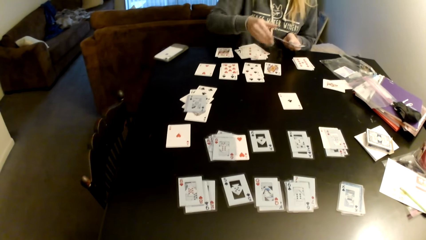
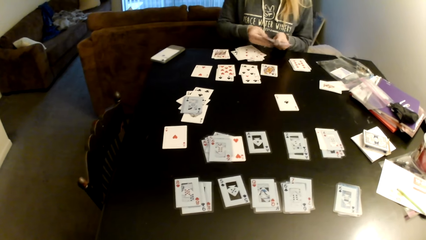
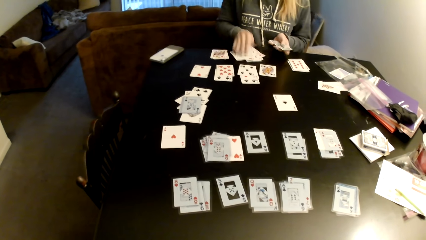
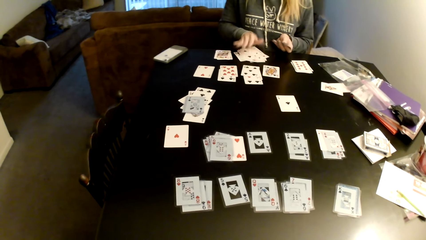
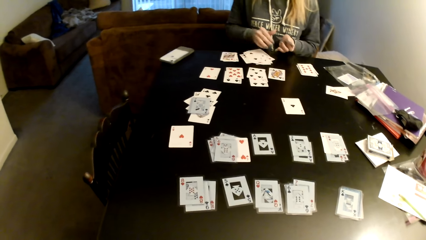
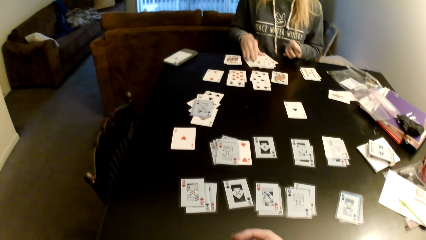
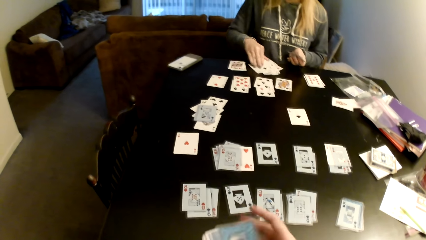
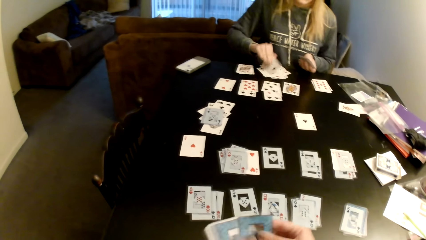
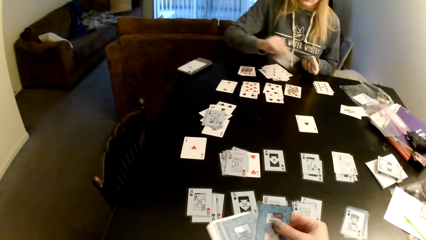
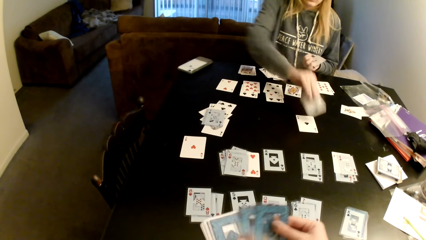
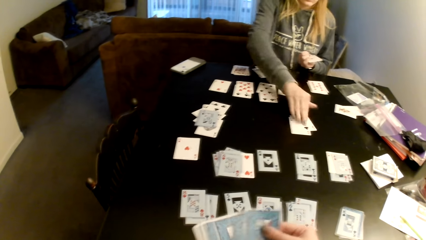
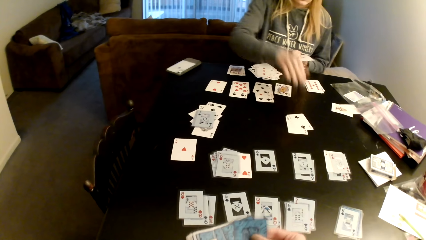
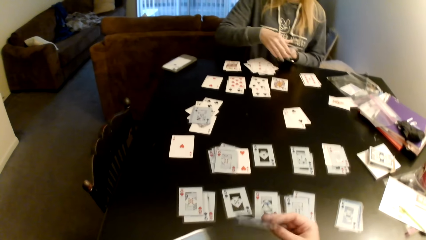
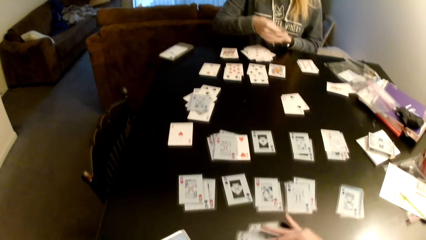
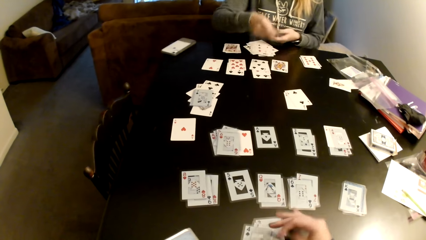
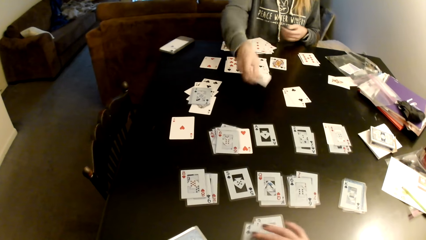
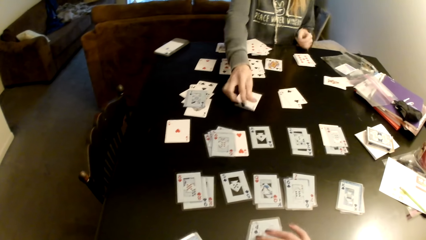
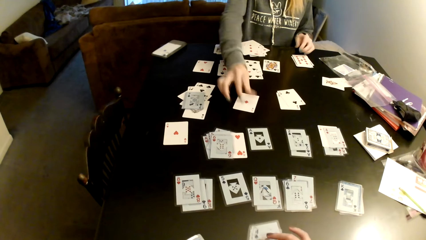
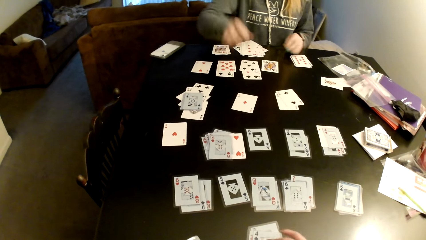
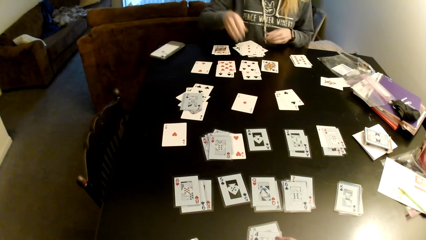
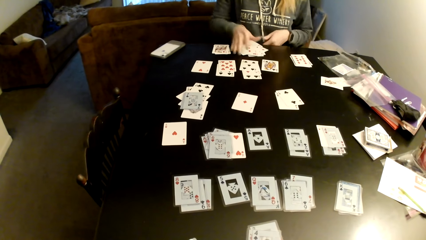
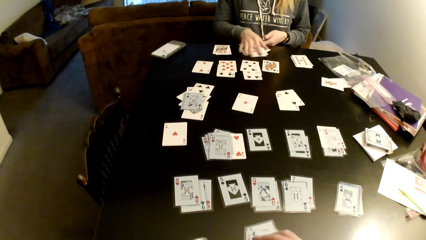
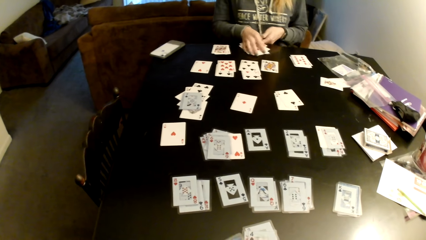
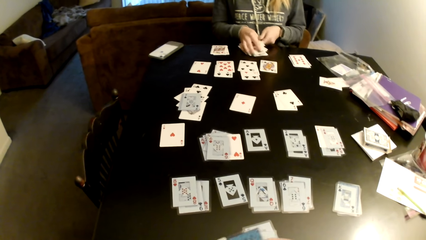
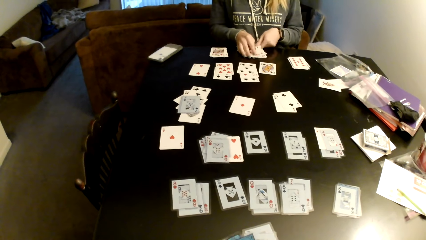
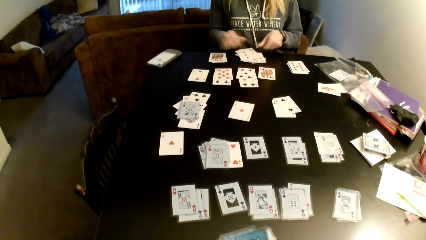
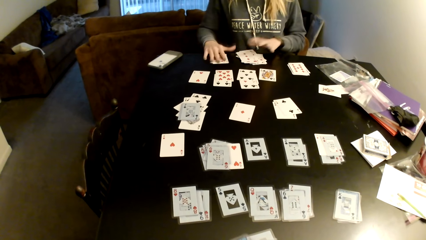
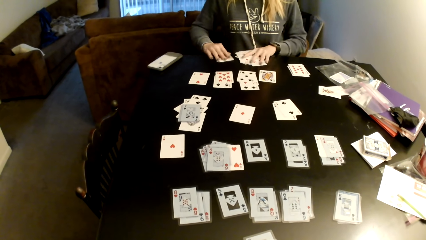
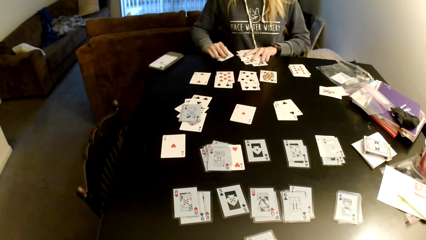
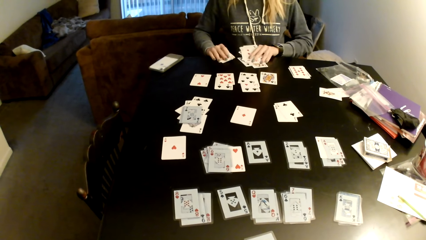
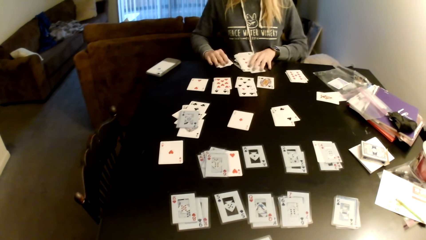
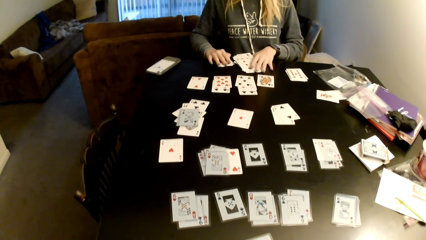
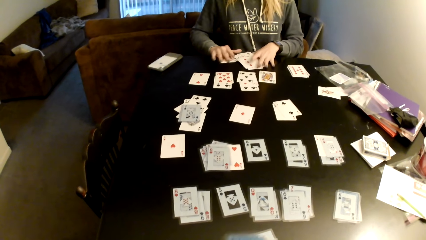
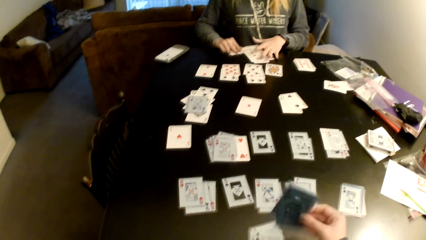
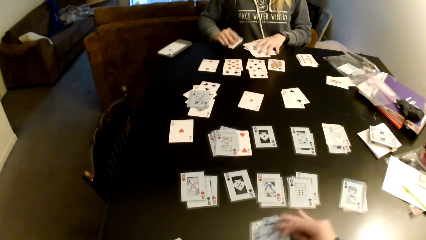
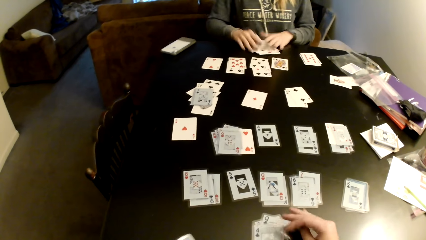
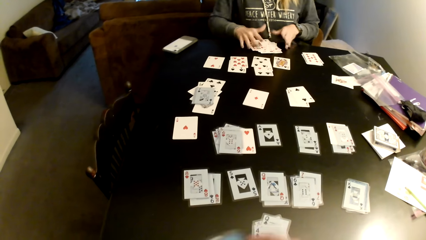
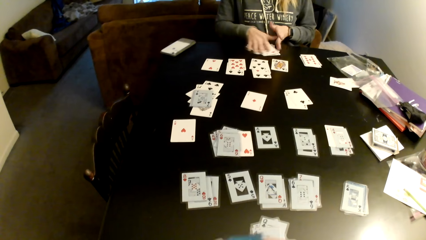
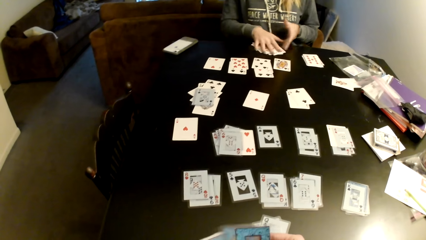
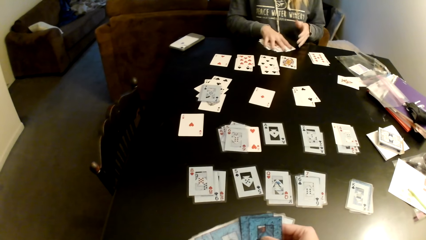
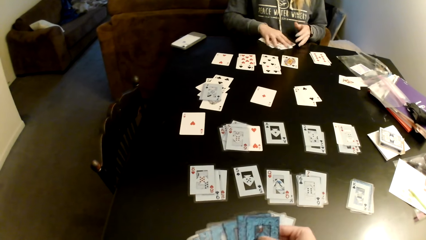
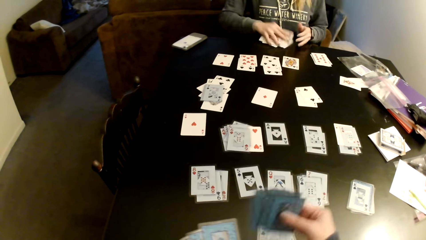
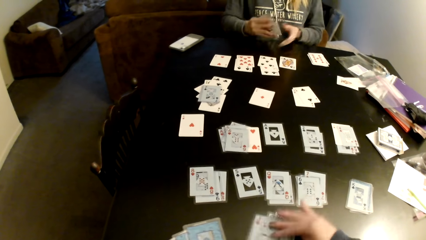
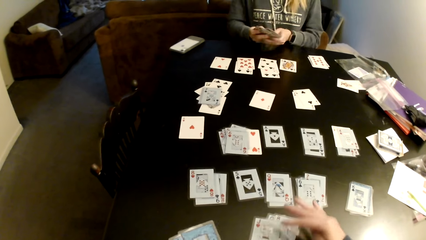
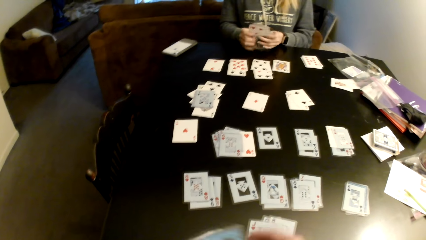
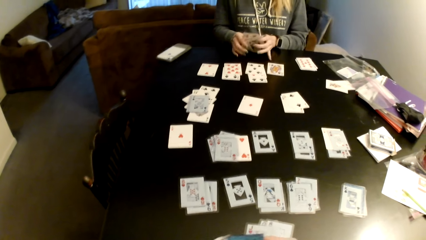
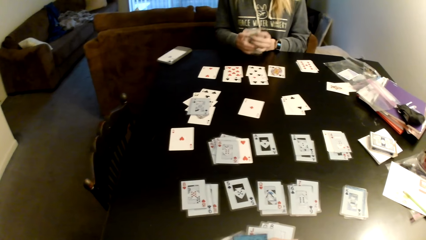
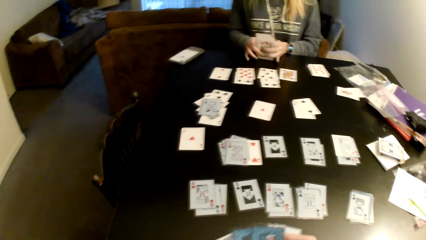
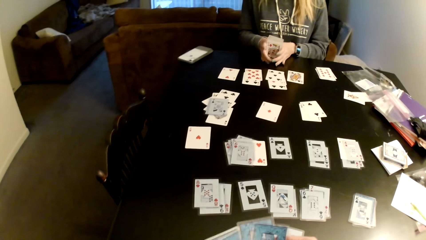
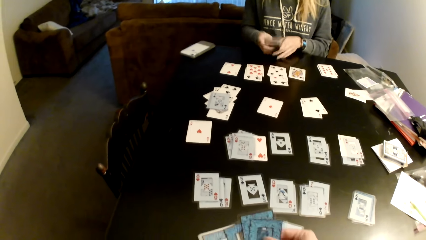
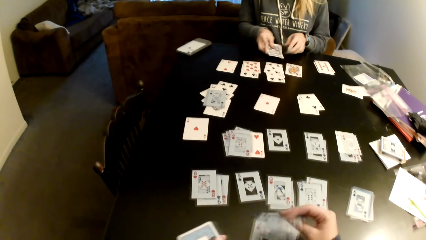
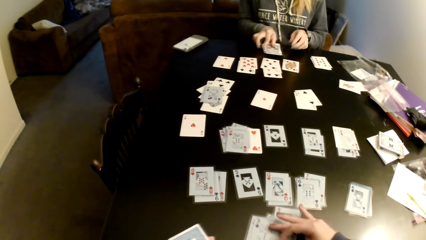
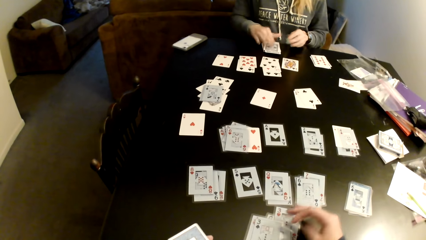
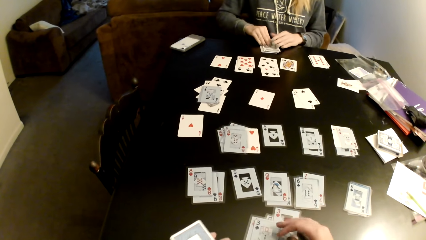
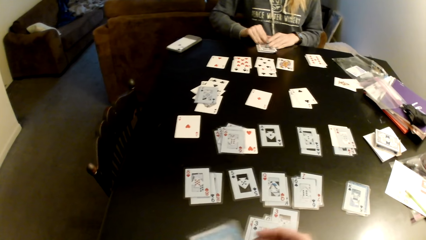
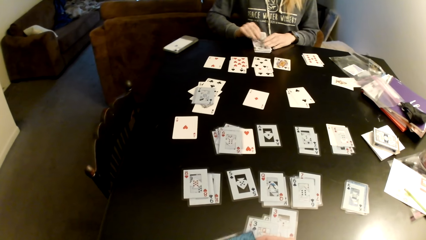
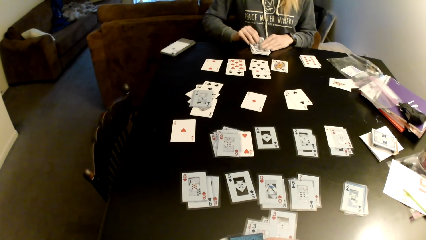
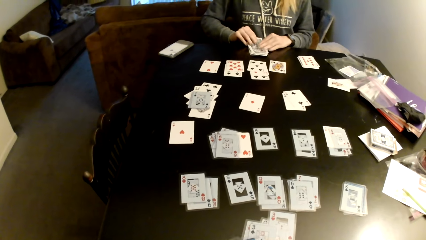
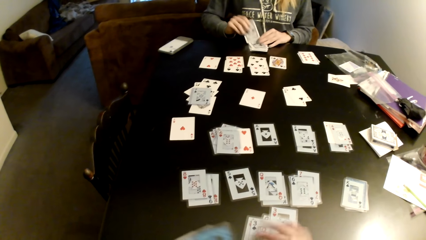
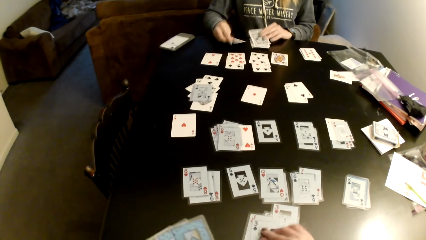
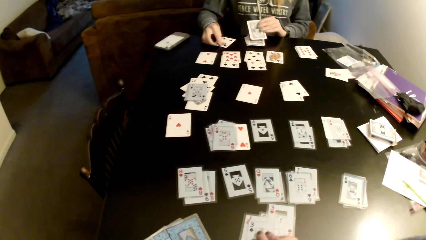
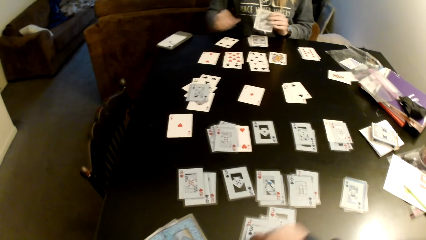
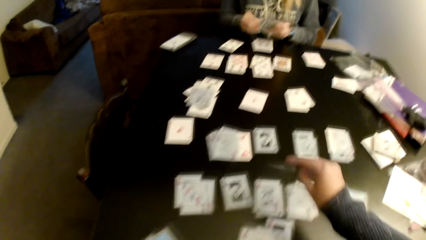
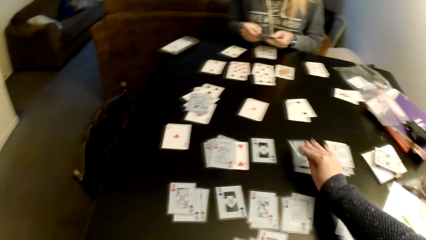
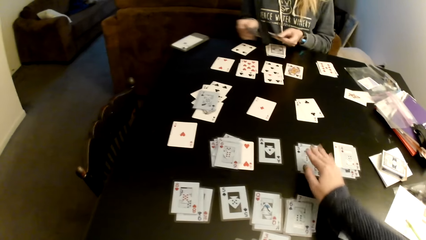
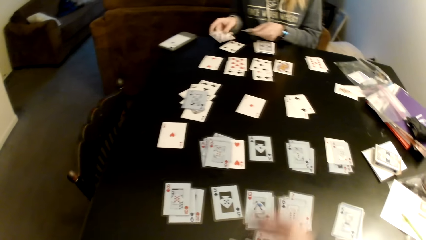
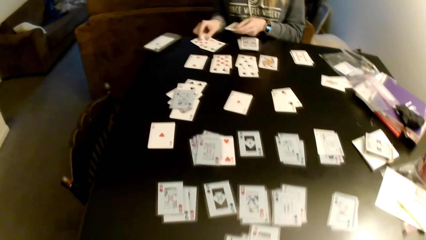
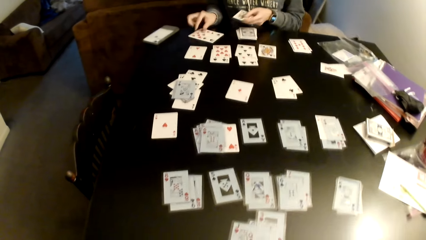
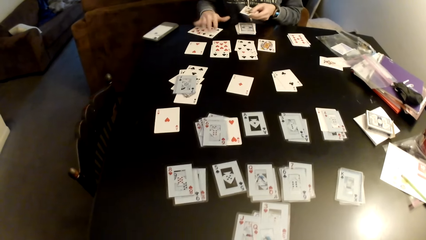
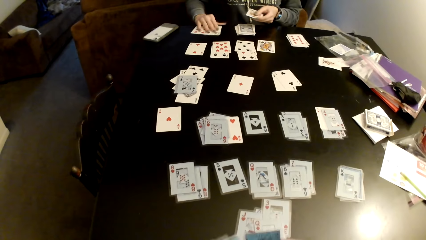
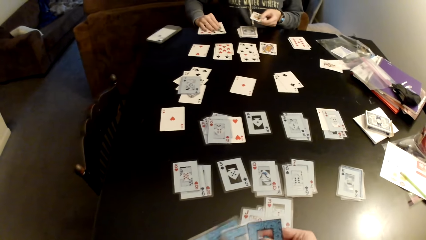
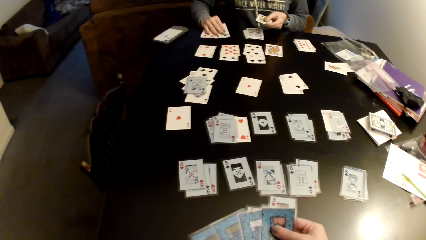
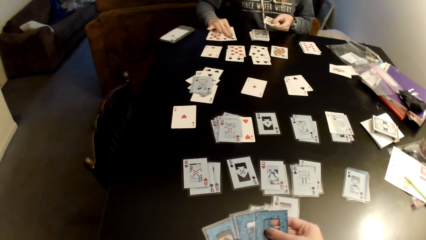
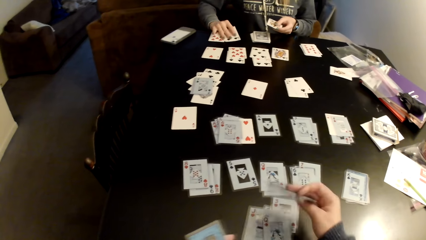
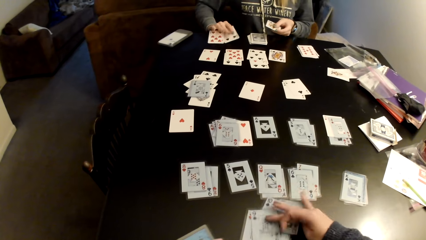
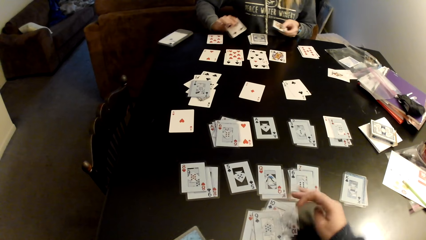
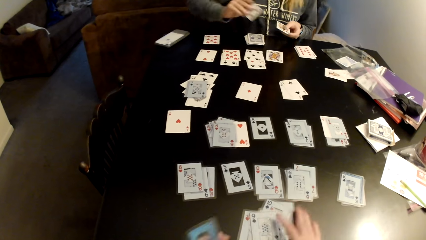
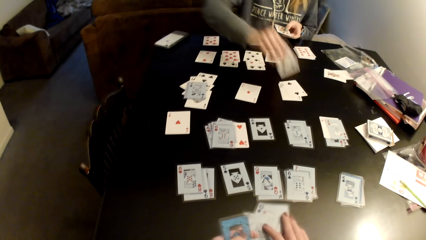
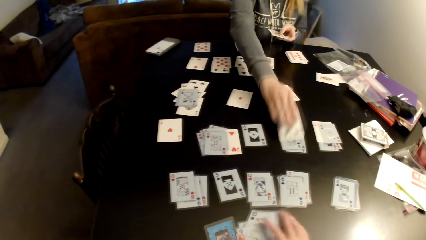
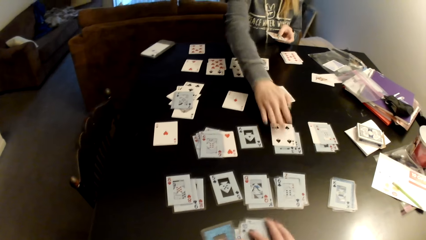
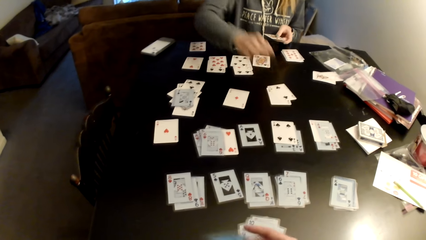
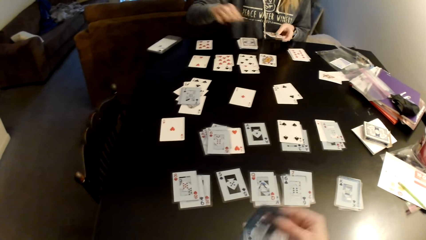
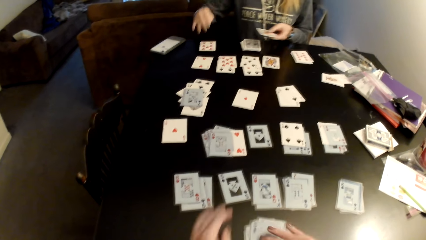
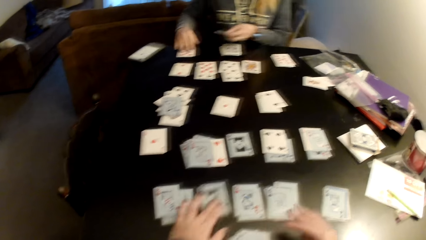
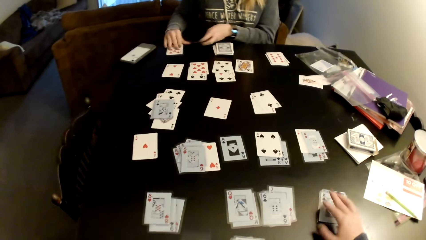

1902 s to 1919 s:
A woman sorts cards on a table. The camera wearer sorts cards on the table with her hands. The woman puts the card on the table. The camera wearer puts down cards on the table. The woman pulls the cards, adjusts cards on the table and collects the cards with both hands. The camera wearer puts the card on cards. She picks cards and puts the cards on cards. The woman picks up cards from the table and aligns the cards. The camera wearer picks cards. The woman puts the cards on the table. The camera wearer puts the cards on cards. The woman adjusts cards on the table. The camera wearer adjusts cards on the table. The woman puts the cards on the table. The camera wearer puts the card on cards. The woman picks the card, puts the card on a card and pulls the cards. The camera wearer picks cards and puts the cards on cards. The woman adjusts cards on the table, picks a card and puts the card on a card. The camera wearer pulls a card.
